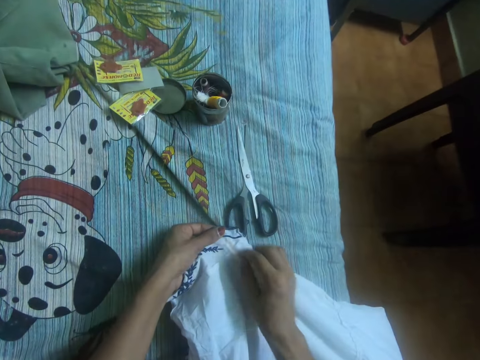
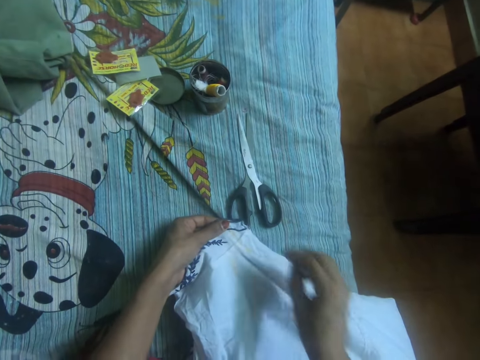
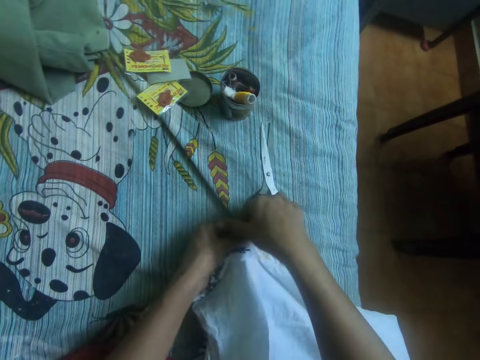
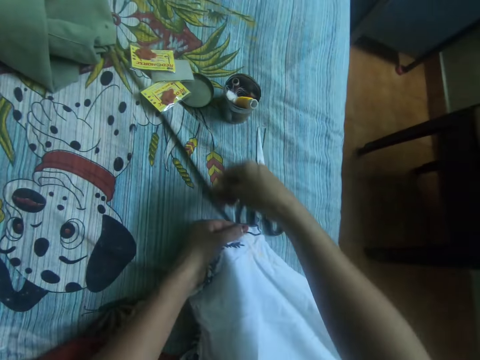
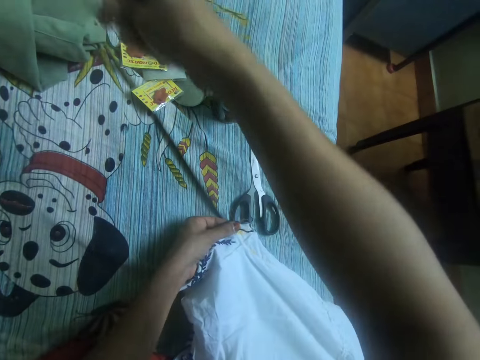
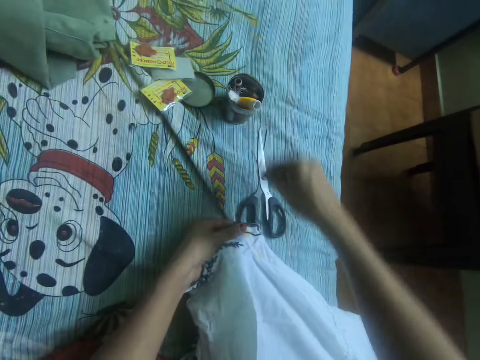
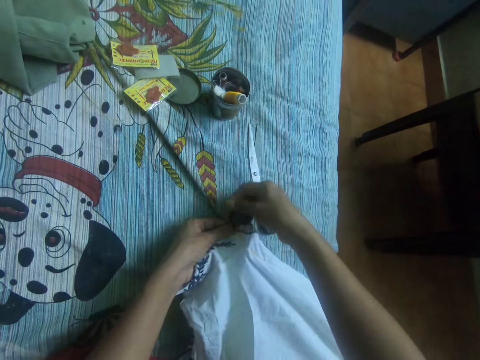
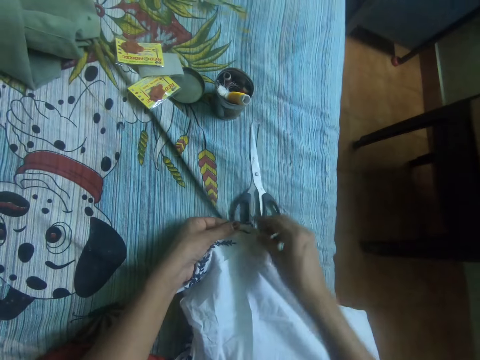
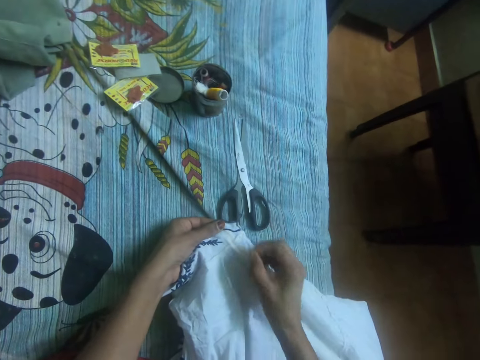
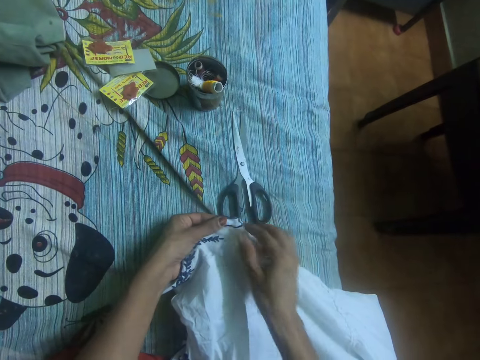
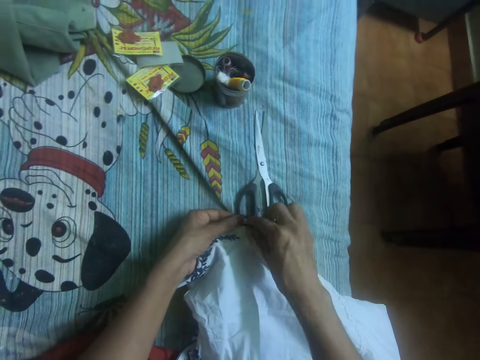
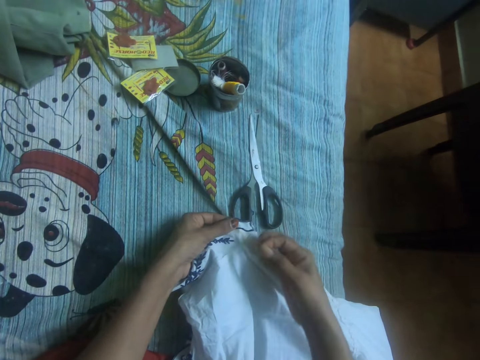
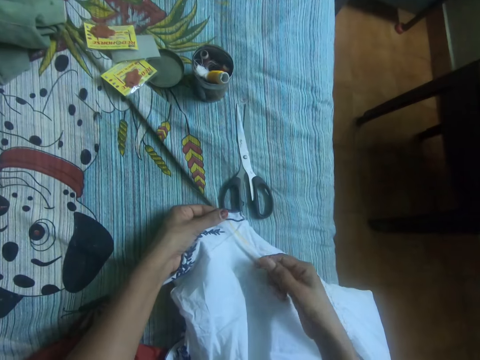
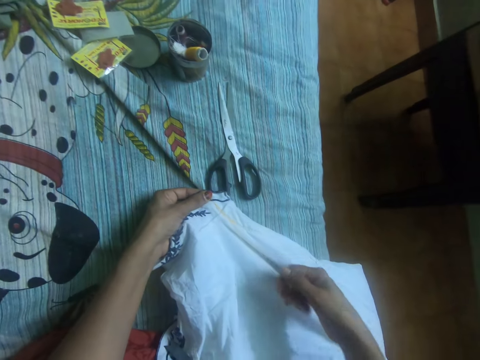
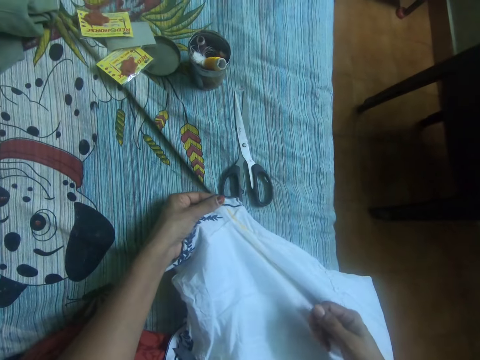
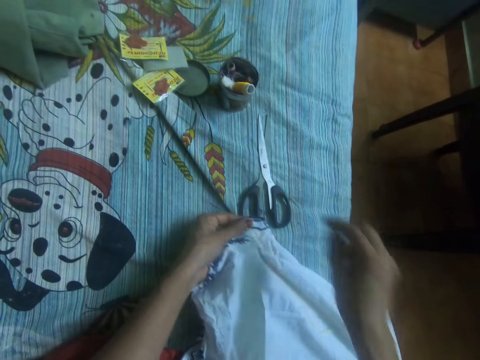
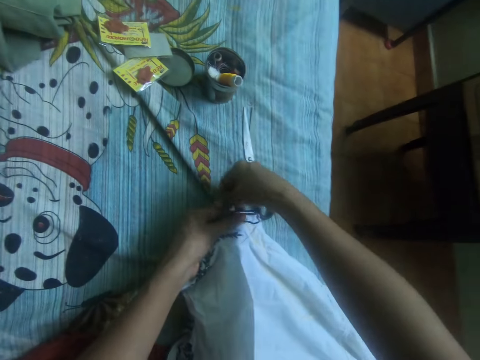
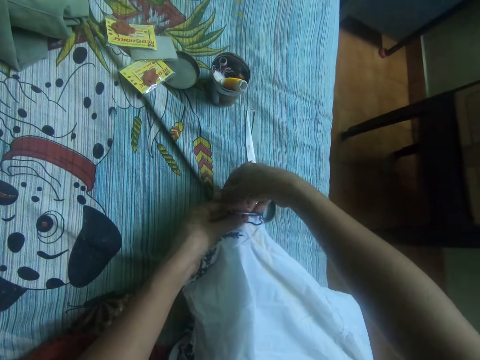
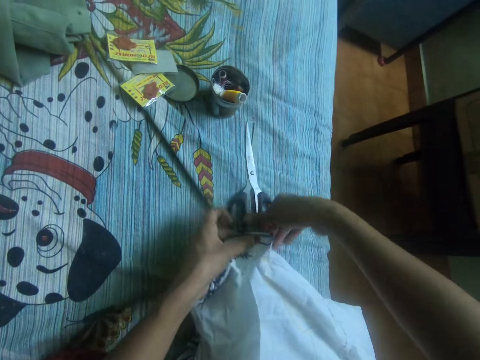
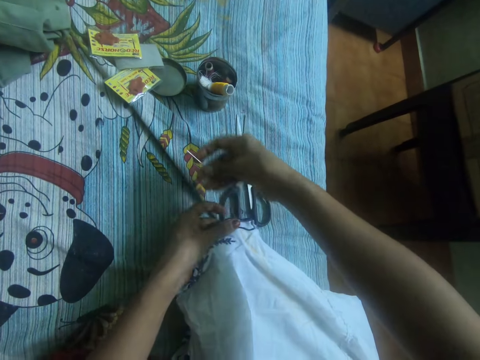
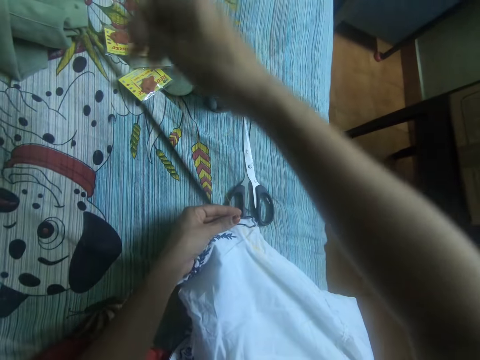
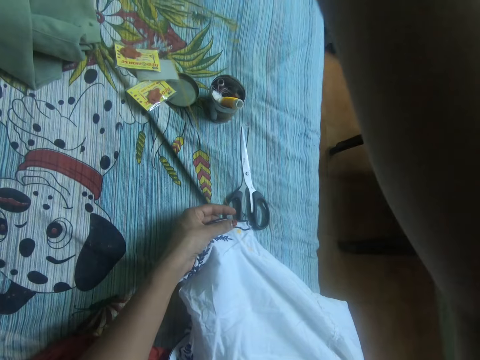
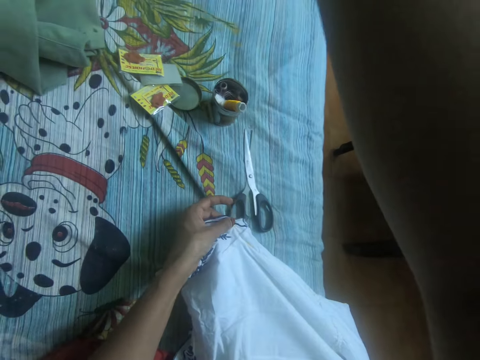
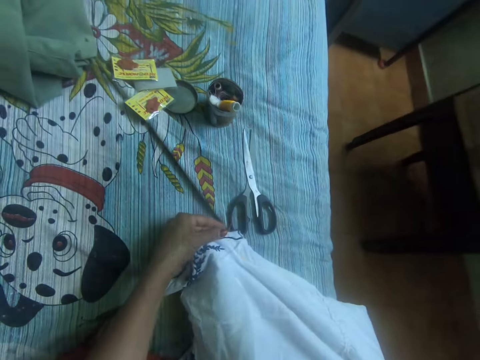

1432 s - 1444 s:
The camera wearer pulls the thread.

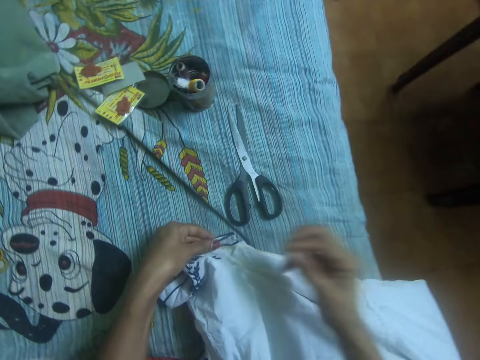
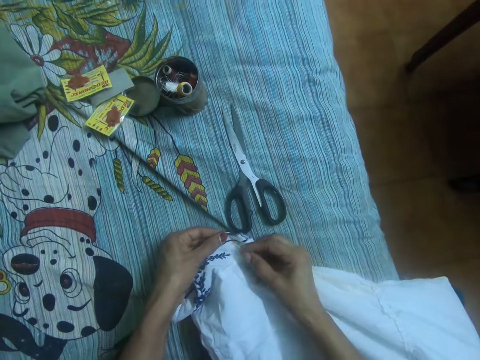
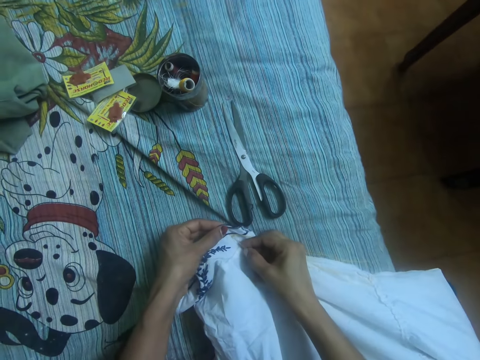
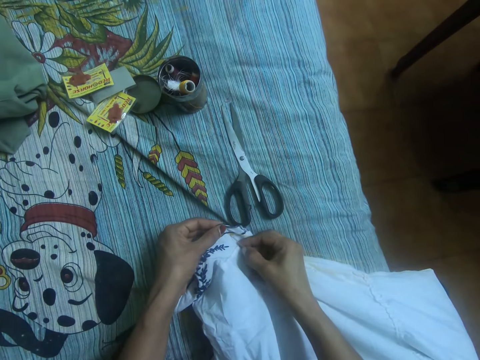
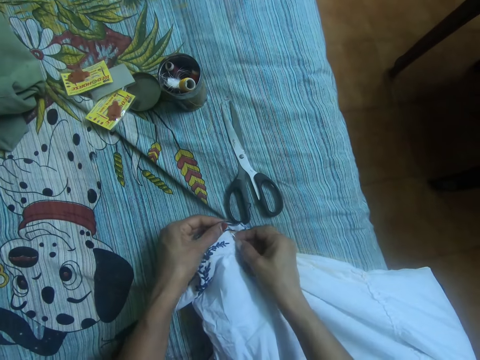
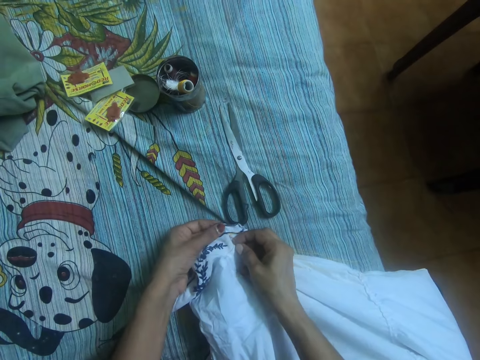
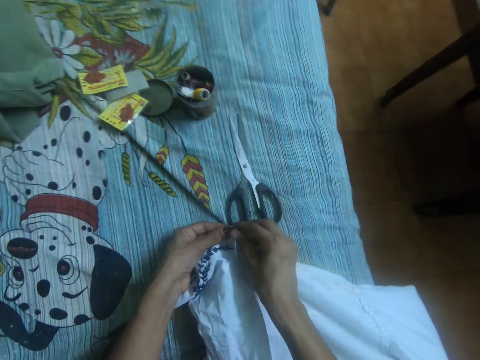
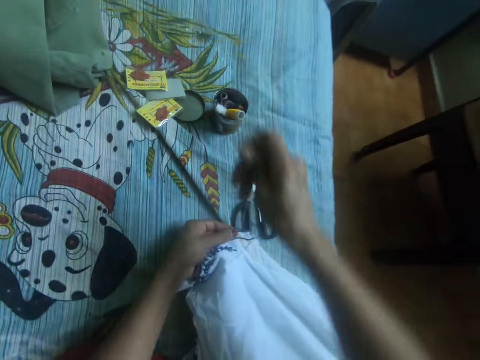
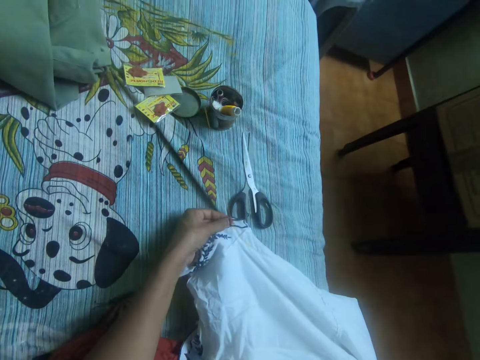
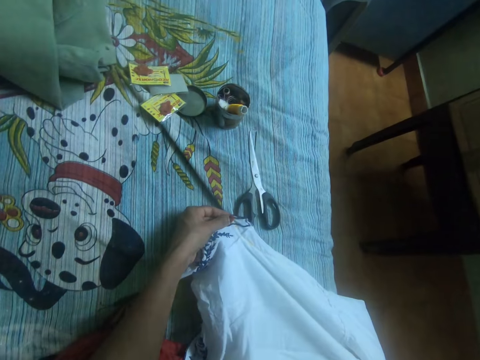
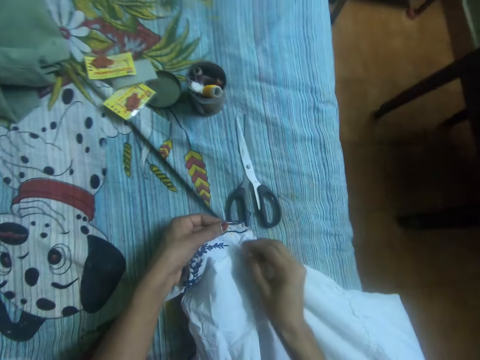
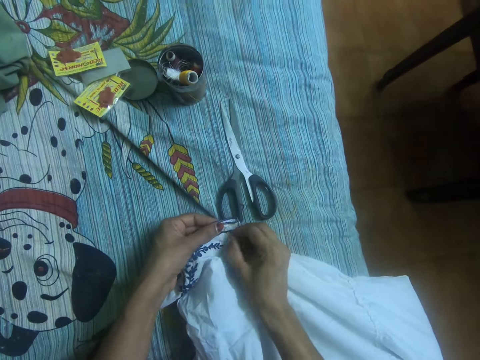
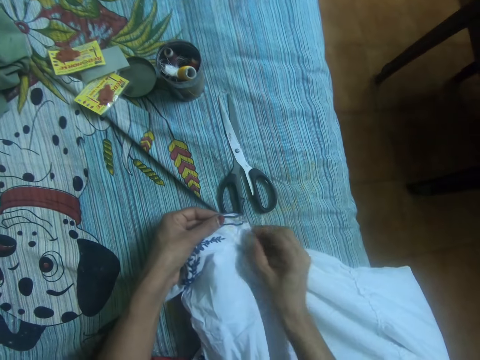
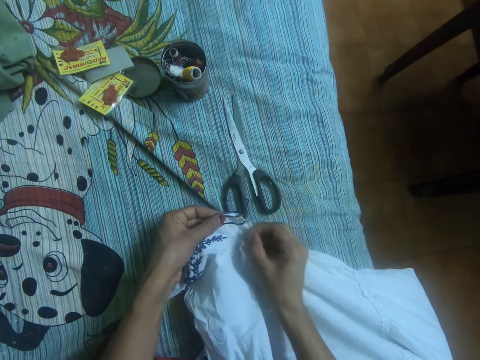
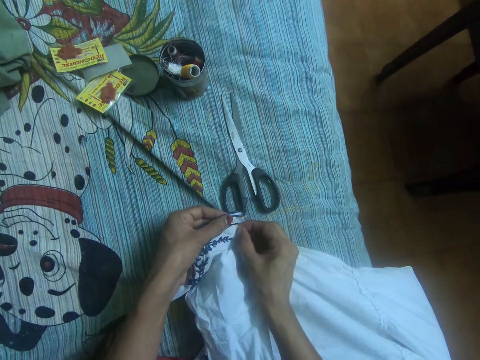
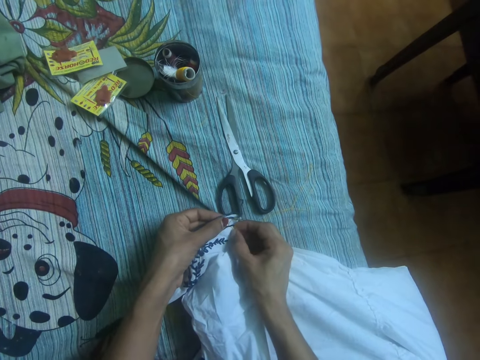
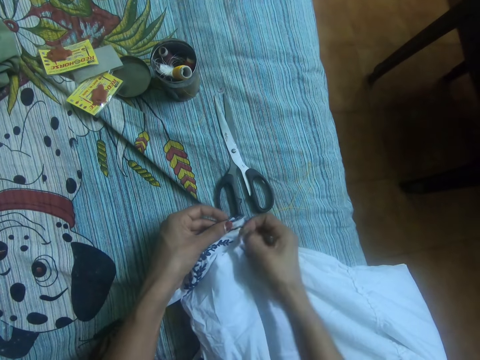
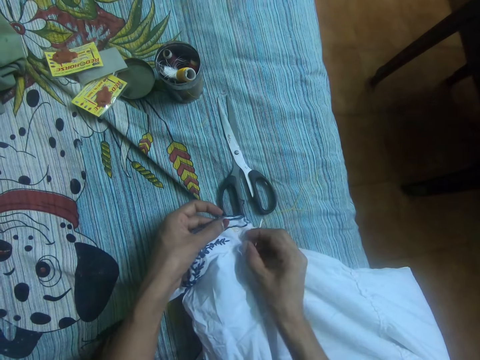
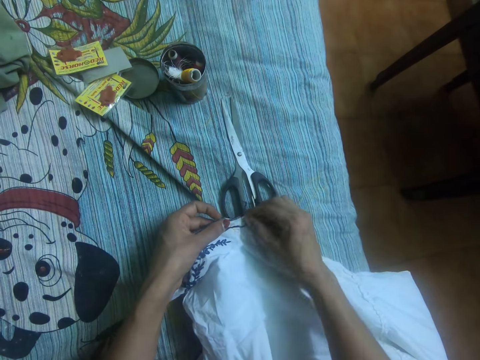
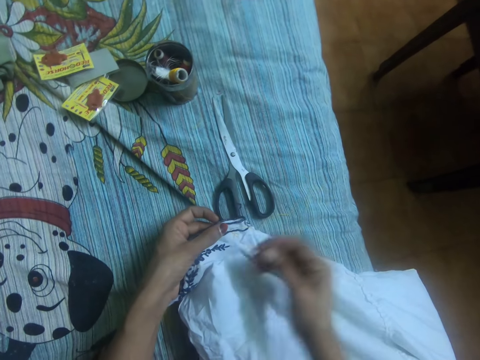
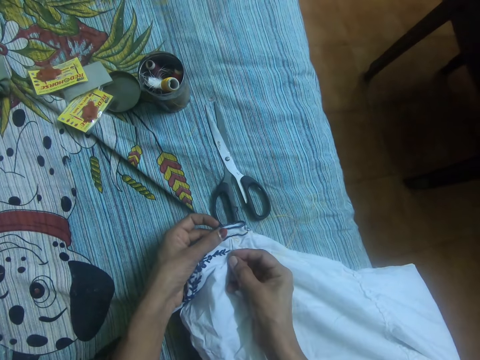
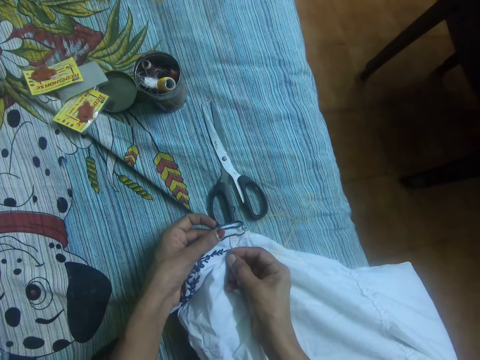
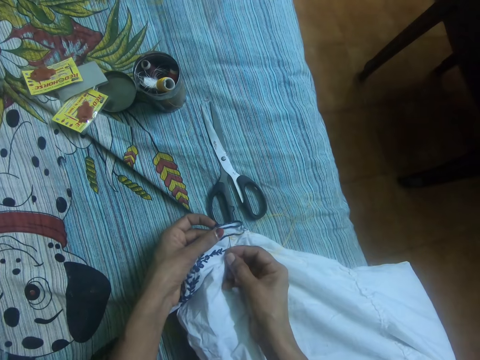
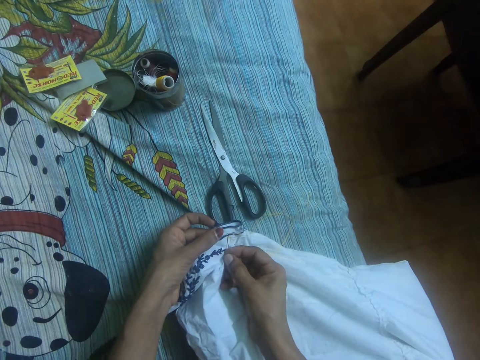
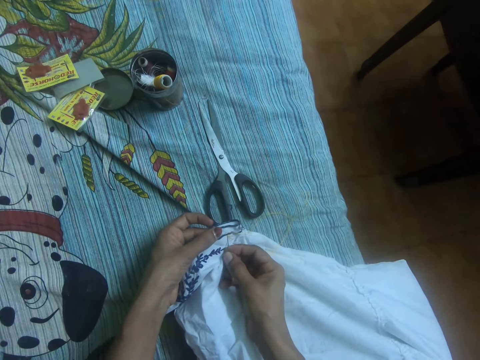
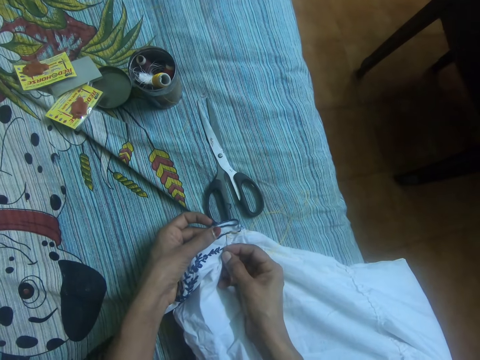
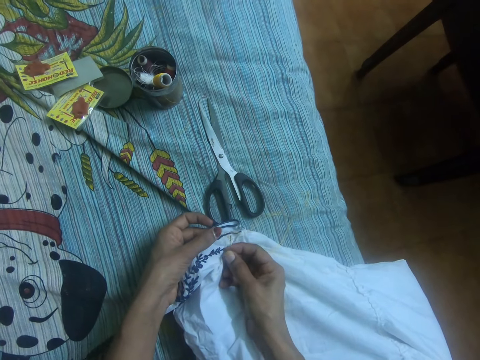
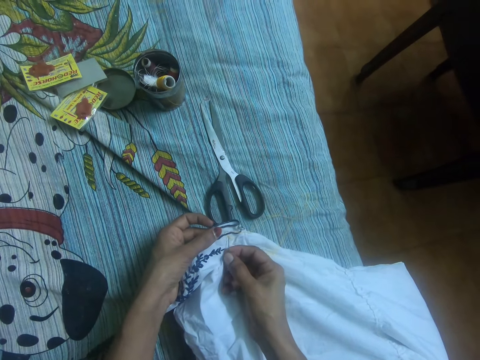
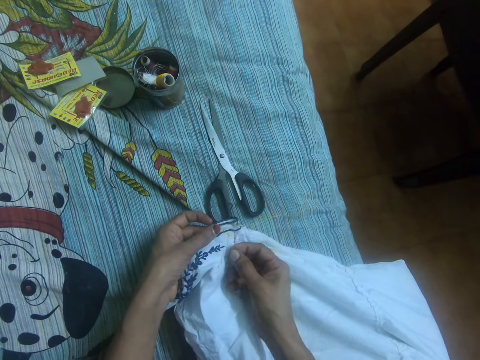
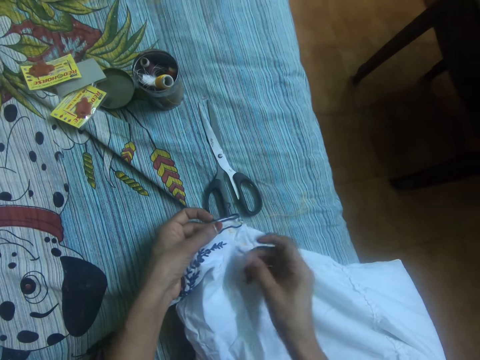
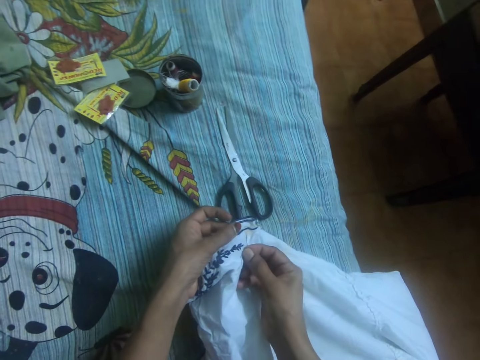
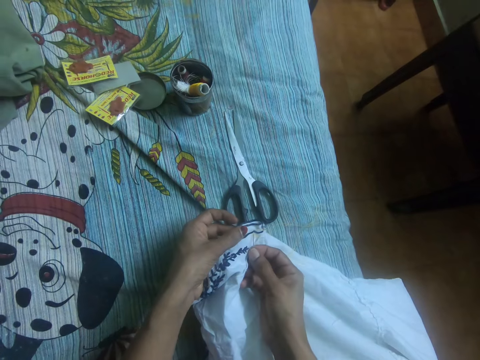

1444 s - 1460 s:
The camera wearer stitches the fabric. She adjusts the thread in the dress with her right hand. She sews the dress with the needle in her right hand.
